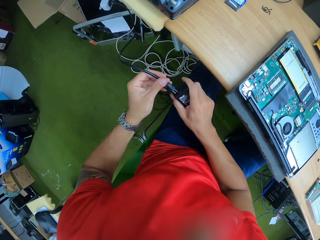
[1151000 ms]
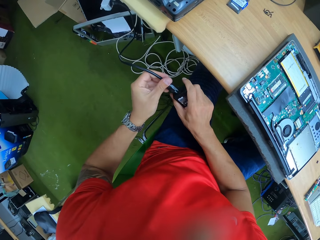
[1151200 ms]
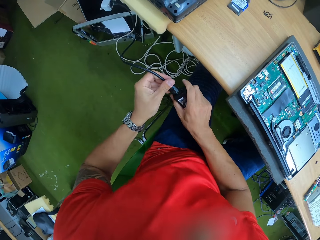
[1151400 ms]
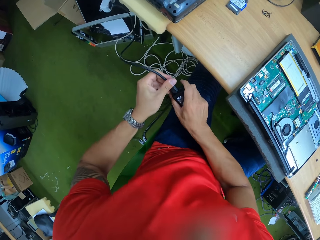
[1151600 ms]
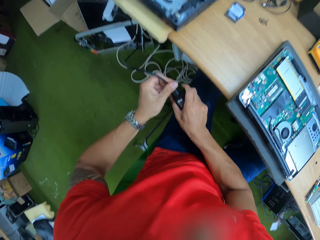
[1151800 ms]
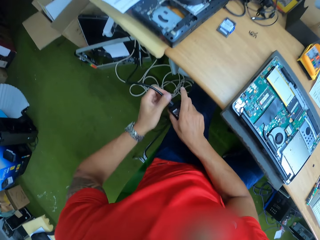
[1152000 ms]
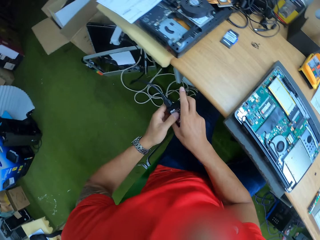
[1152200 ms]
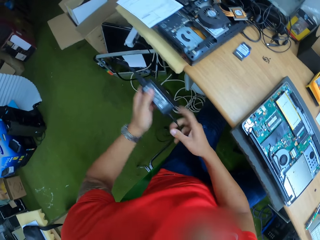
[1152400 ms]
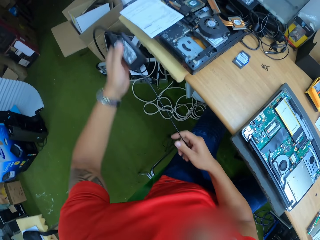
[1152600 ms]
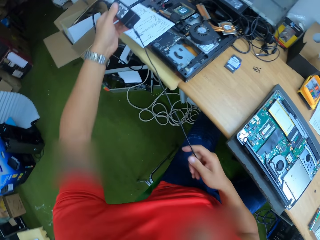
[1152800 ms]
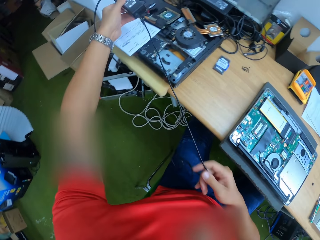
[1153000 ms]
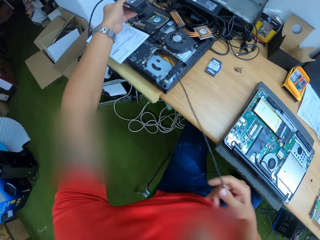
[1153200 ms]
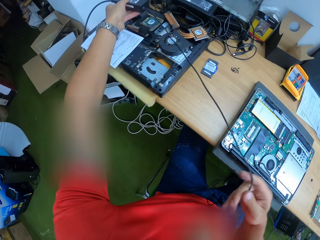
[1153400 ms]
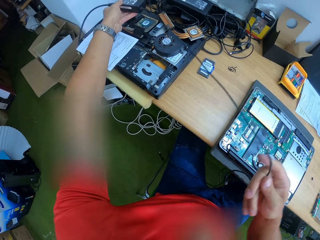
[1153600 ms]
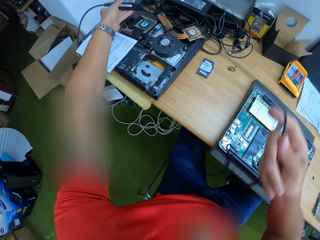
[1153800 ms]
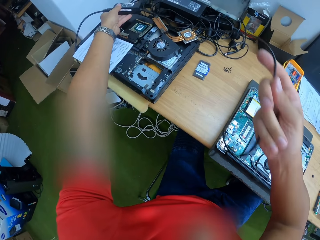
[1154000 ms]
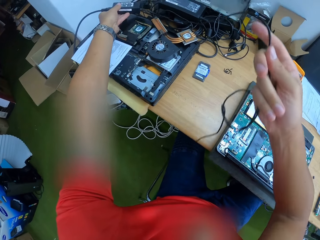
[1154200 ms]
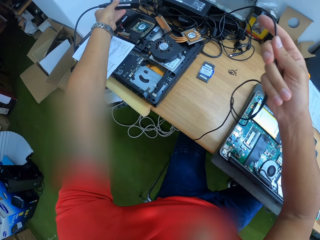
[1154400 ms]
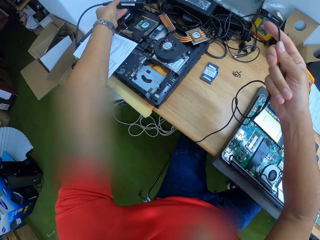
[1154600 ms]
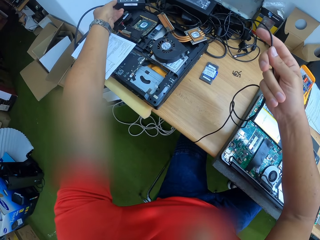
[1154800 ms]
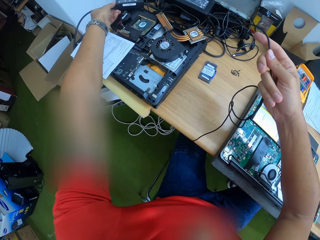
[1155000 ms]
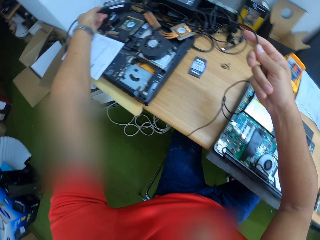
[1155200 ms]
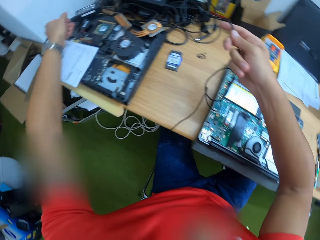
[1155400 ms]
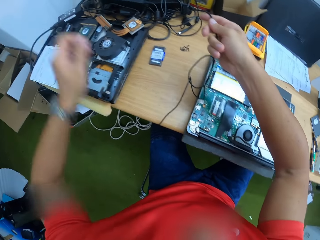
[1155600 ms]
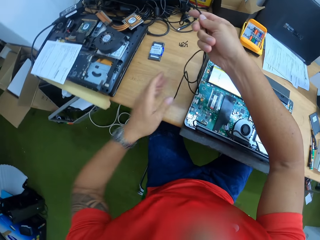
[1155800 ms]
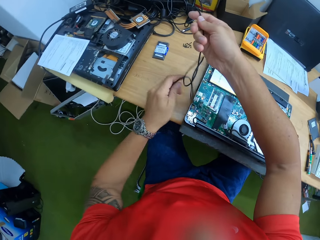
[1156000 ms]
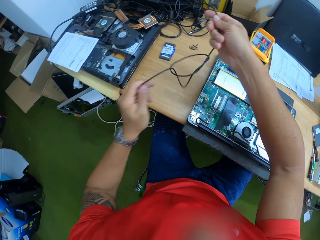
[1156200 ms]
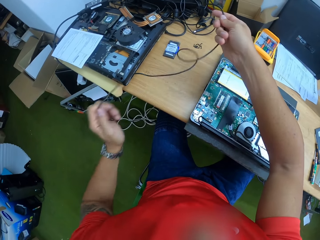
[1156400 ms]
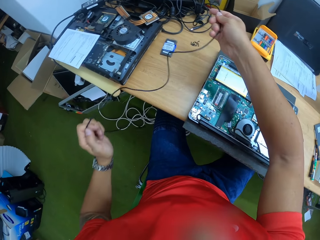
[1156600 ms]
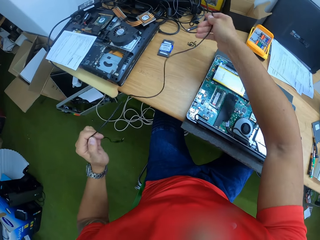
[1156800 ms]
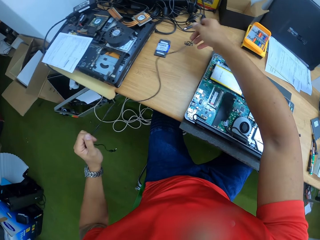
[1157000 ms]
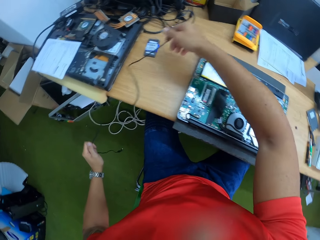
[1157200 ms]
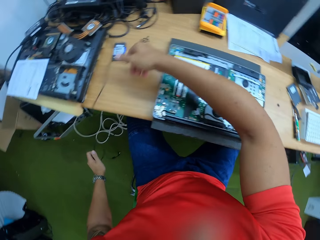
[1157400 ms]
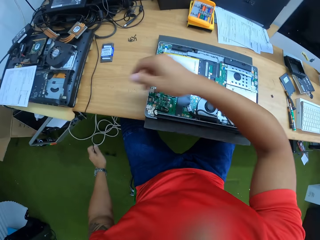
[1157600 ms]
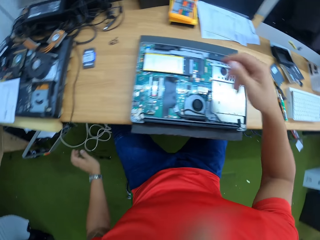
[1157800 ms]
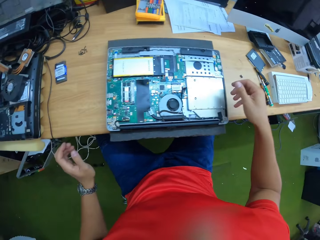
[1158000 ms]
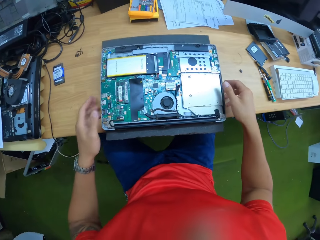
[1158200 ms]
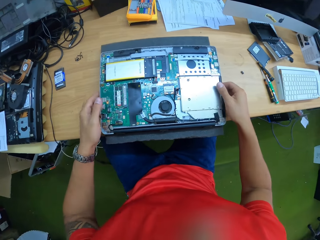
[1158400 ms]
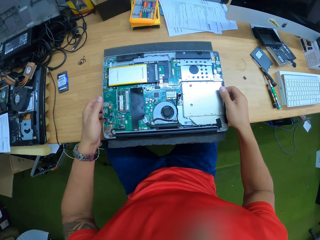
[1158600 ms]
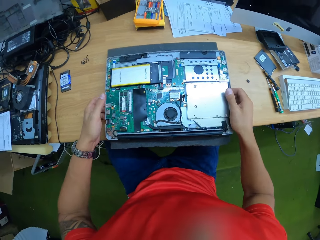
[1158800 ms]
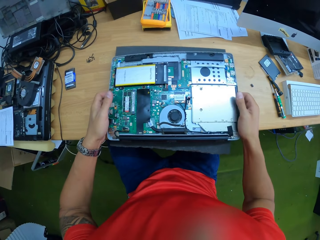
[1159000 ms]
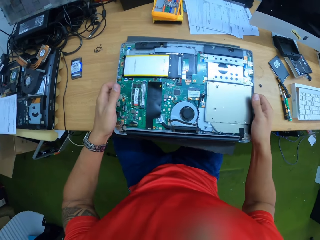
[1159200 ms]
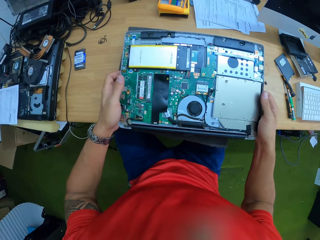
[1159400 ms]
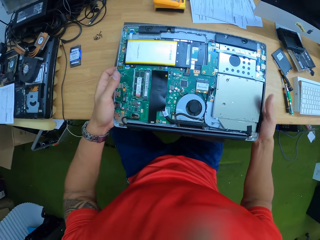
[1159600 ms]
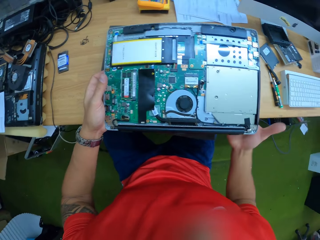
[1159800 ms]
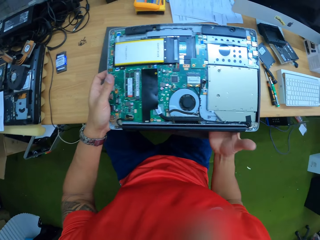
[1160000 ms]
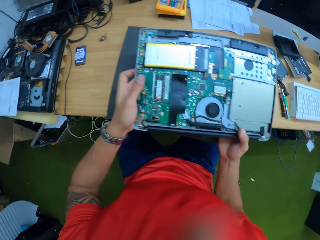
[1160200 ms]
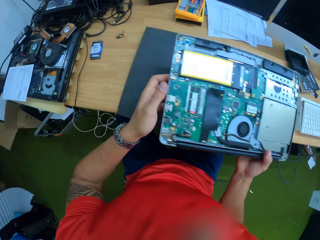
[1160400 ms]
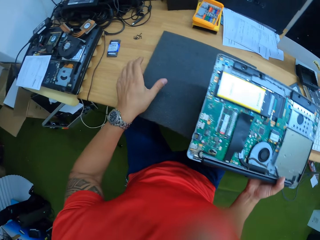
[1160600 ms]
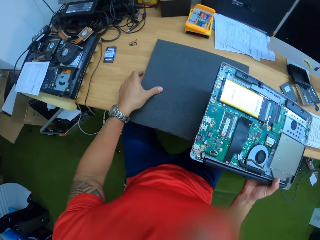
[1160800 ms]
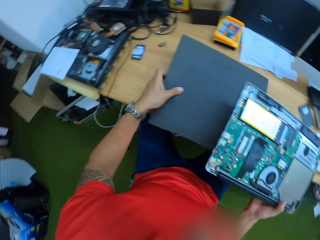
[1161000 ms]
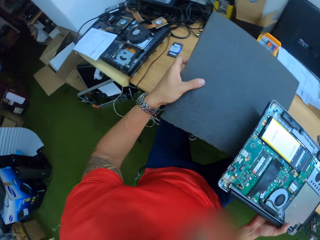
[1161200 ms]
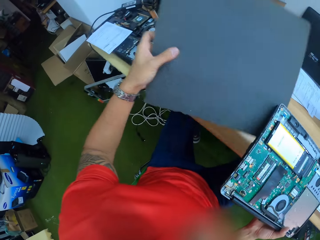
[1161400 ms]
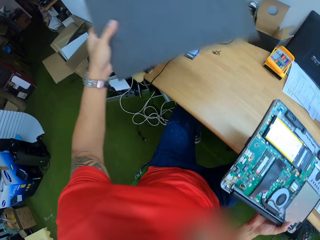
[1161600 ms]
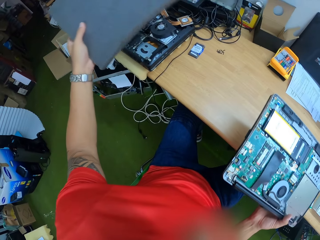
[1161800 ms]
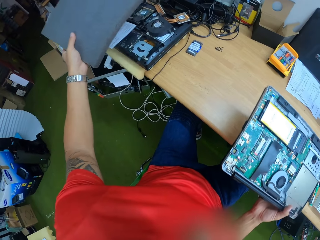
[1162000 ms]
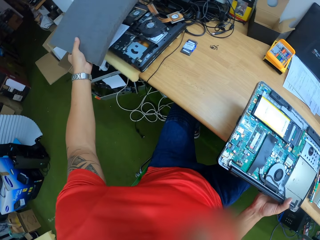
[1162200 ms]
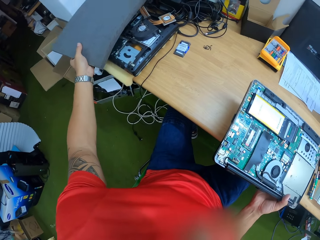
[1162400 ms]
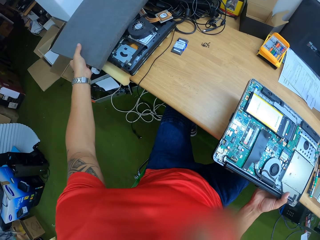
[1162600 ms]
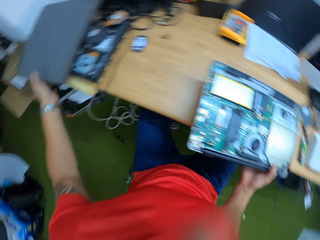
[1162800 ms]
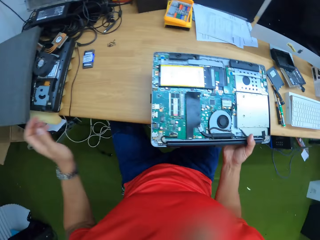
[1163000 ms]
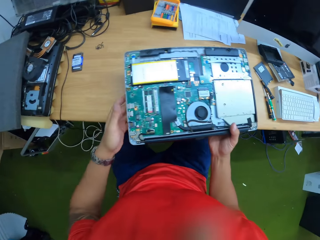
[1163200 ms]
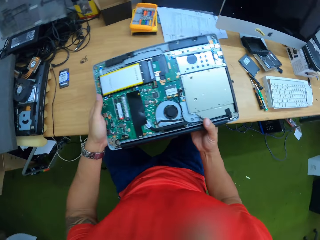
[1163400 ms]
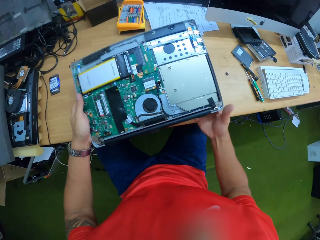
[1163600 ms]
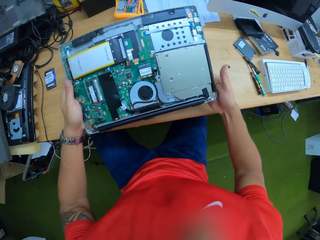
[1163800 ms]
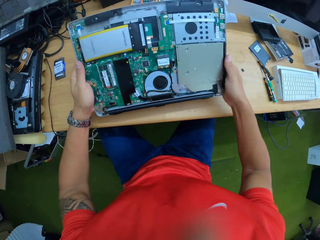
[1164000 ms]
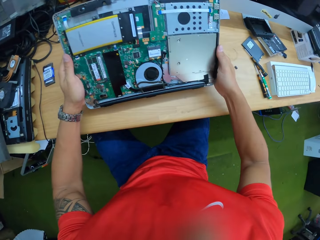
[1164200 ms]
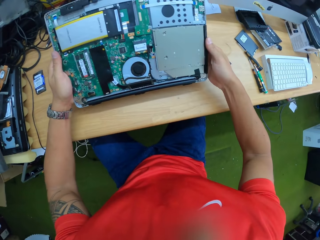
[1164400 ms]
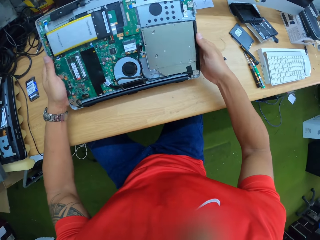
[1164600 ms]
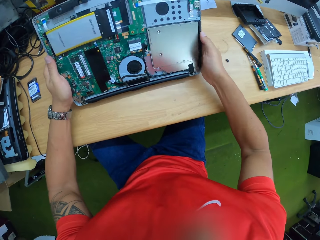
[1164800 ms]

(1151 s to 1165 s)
The camera wearer connects the laptop charger to a laptop adapter with both hands. He drops the laptop adapter on the table with his left hand. He straightens the cable of the laptop adapter with his left hand. He removes his right hand from the cable of the laptop adapter. He removes his left hand from the cable of the laptop adapter. He raises the laptop with both hands. He removes his left hand from the laptop. He holds the laptop with his right hand. He moves a casing of the laptop with his left hand. He picks a mat off the table. He places the mat on the table aside. He holds the laptop with both hands.

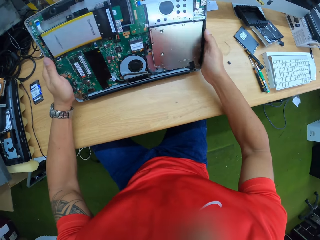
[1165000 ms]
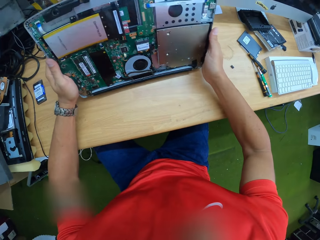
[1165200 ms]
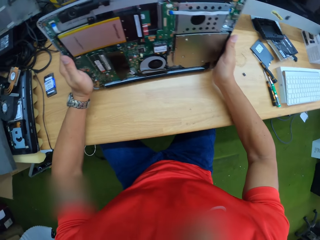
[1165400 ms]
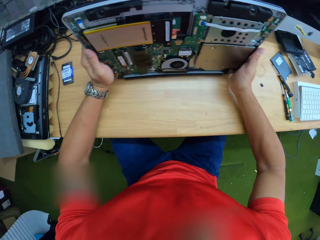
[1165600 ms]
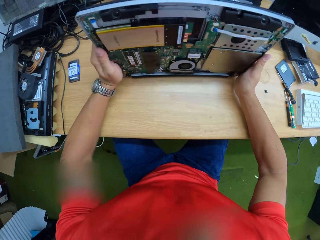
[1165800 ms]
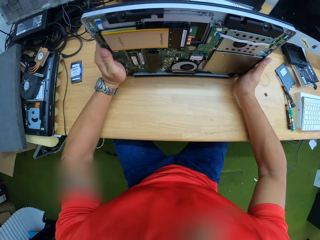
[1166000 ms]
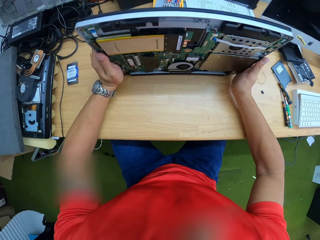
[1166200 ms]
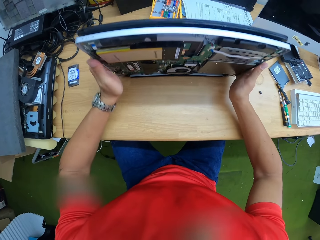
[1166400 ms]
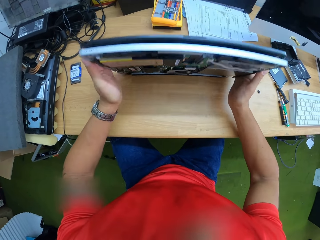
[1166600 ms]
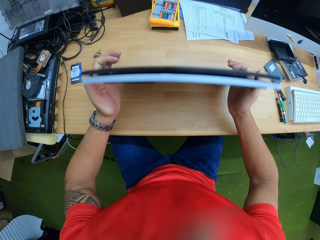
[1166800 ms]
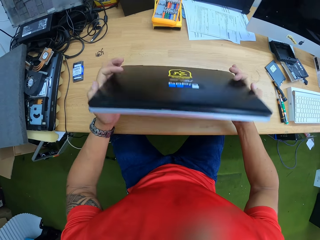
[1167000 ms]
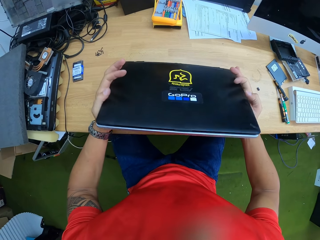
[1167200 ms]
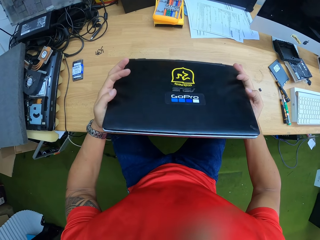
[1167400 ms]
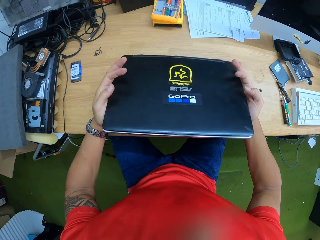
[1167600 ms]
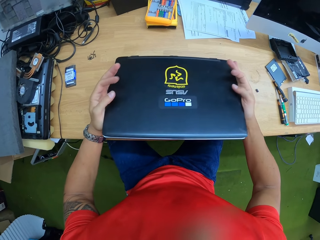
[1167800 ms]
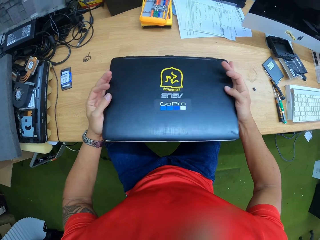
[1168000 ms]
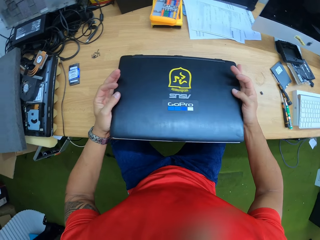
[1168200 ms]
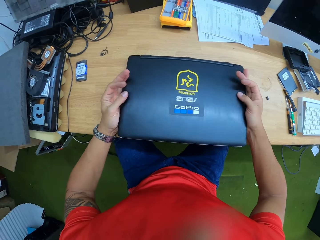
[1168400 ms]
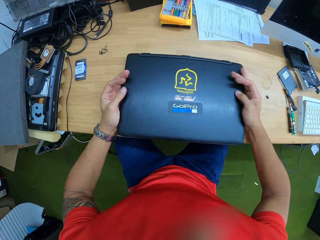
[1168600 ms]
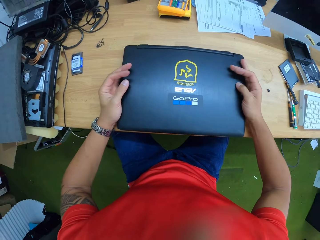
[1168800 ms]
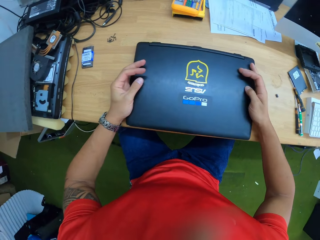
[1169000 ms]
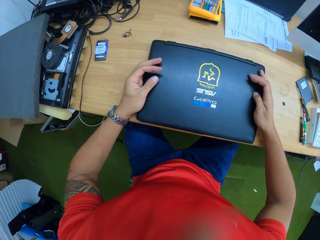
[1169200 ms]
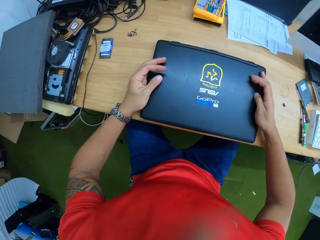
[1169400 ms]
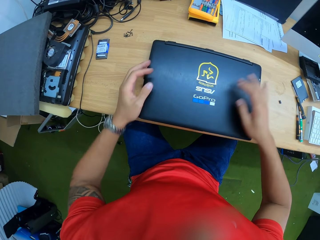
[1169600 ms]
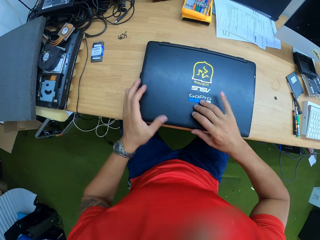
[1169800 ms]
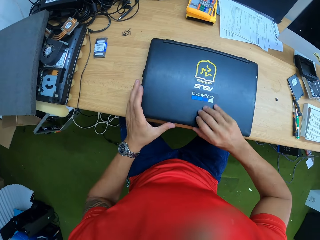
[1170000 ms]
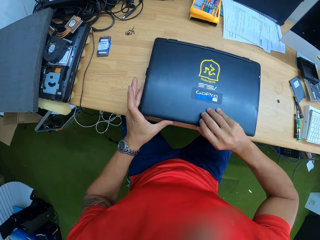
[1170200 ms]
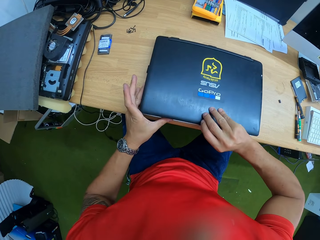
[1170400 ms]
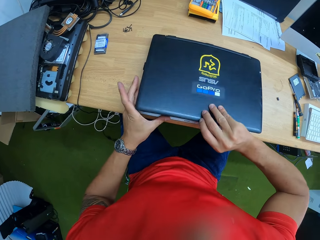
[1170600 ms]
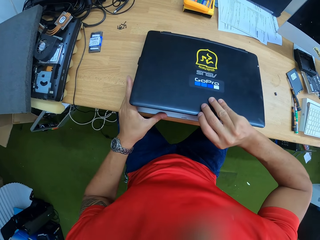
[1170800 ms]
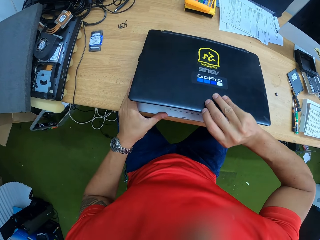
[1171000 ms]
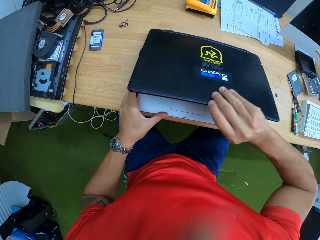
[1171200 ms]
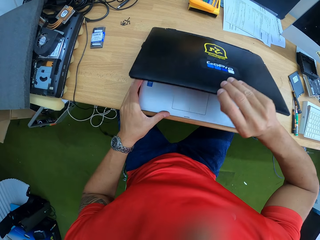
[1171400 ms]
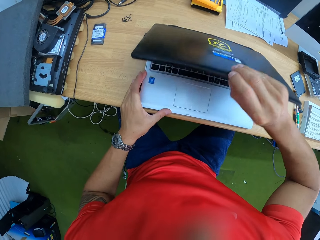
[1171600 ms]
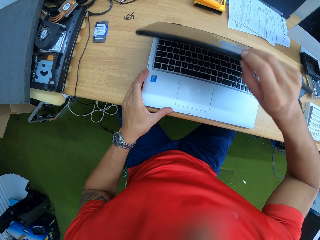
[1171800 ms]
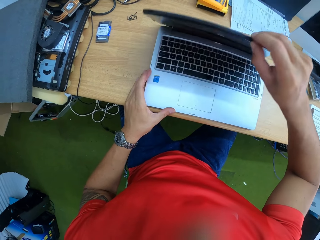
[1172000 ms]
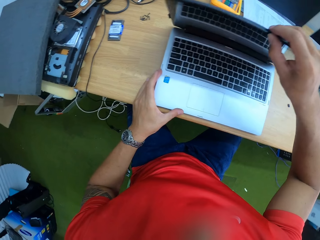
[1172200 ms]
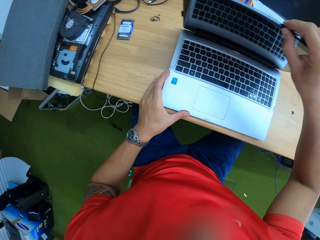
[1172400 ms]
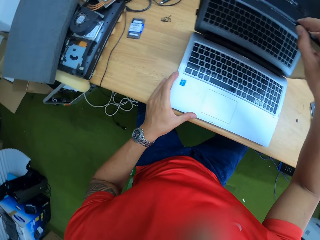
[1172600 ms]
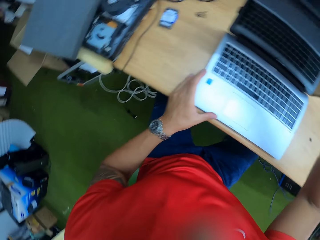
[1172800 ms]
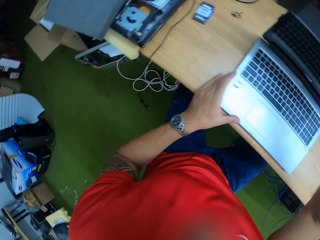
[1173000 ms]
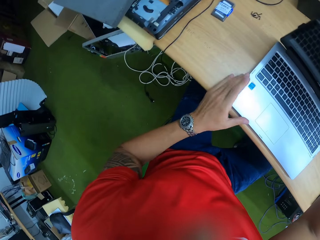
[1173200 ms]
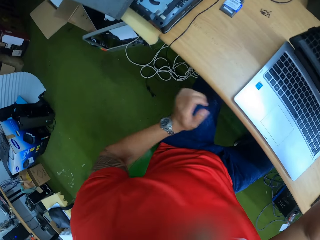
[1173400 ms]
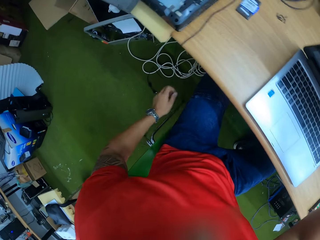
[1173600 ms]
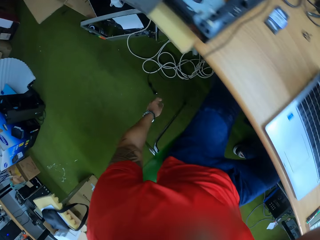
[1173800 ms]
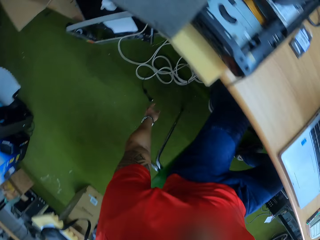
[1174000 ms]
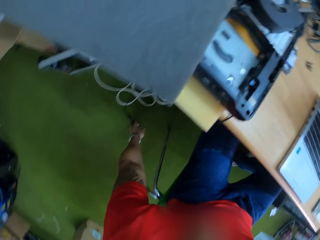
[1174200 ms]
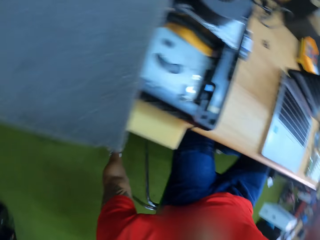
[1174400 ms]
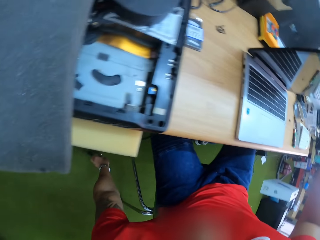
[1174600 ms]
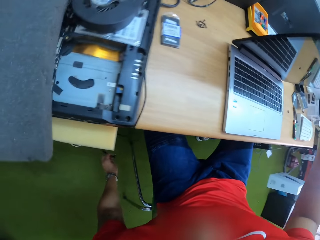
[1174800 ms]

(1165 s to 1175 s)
The camera wearer turns the laptop upside down on the table with both hands. He opens the laptop with his right hand. He places the laptop on the table. He takes the cable on the floor with his left hand.
